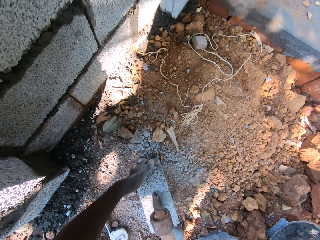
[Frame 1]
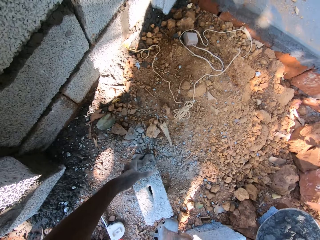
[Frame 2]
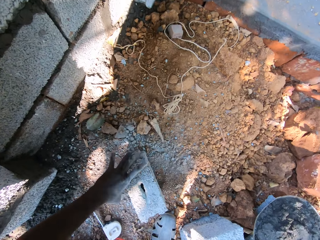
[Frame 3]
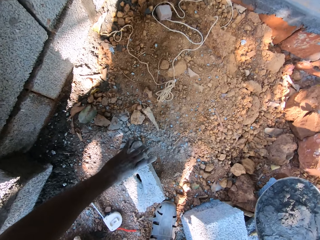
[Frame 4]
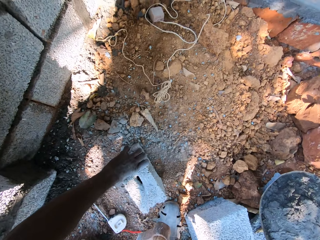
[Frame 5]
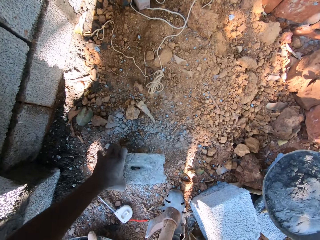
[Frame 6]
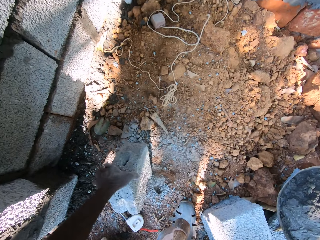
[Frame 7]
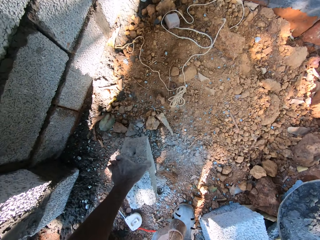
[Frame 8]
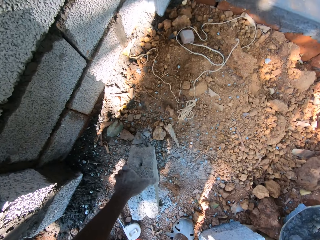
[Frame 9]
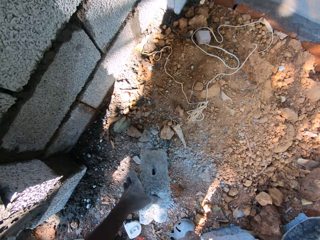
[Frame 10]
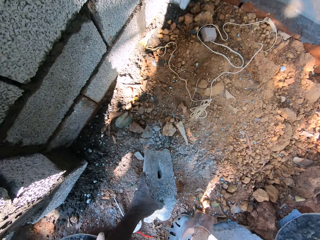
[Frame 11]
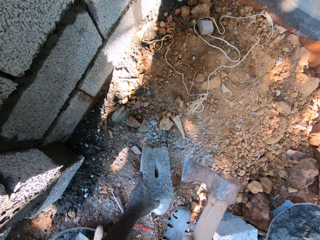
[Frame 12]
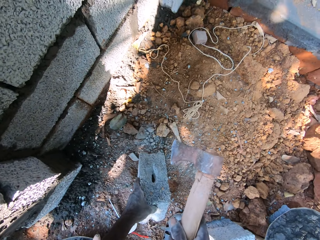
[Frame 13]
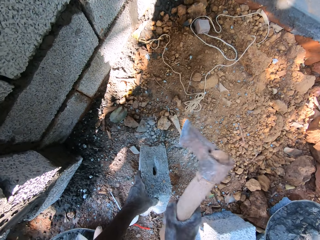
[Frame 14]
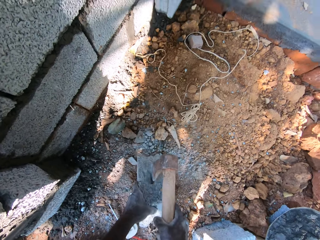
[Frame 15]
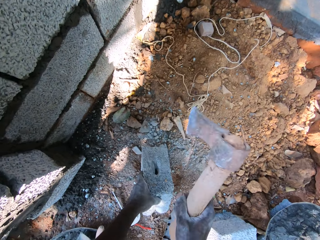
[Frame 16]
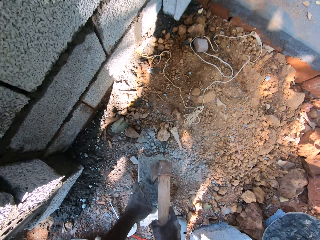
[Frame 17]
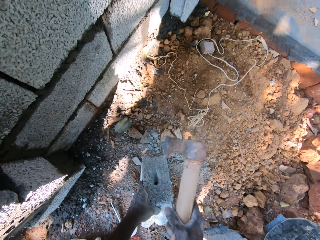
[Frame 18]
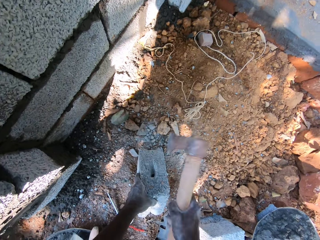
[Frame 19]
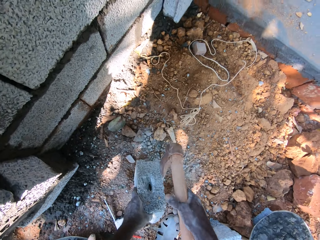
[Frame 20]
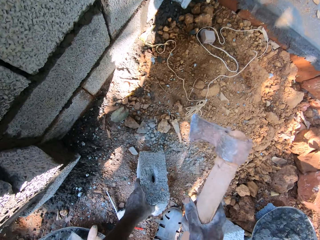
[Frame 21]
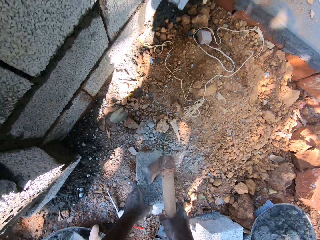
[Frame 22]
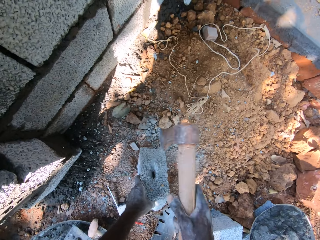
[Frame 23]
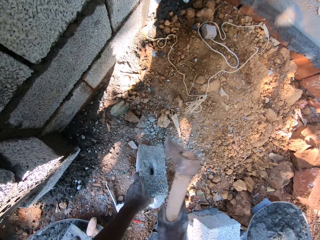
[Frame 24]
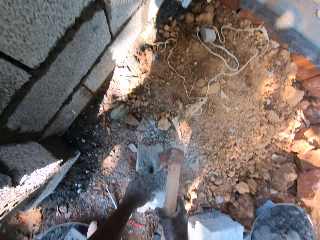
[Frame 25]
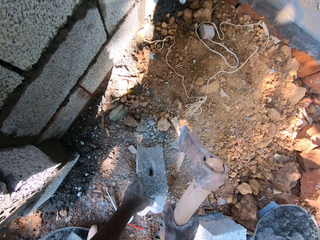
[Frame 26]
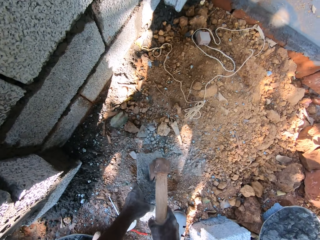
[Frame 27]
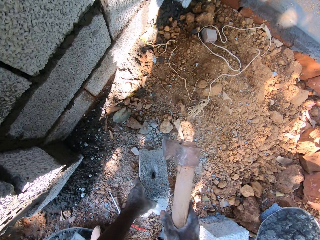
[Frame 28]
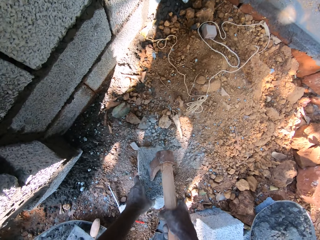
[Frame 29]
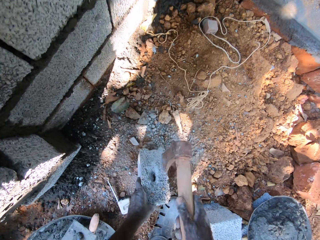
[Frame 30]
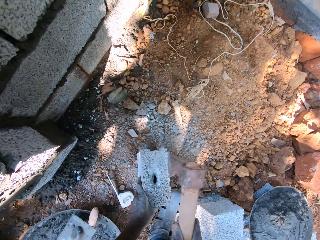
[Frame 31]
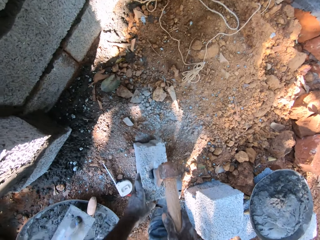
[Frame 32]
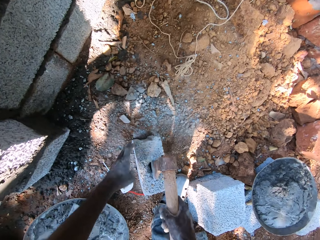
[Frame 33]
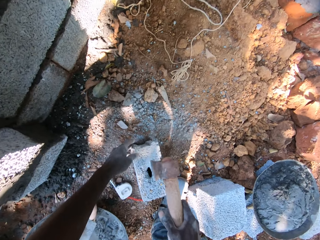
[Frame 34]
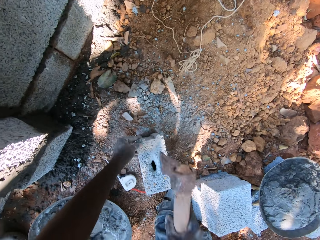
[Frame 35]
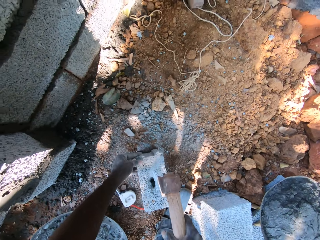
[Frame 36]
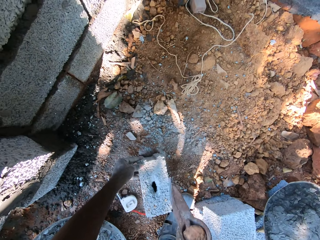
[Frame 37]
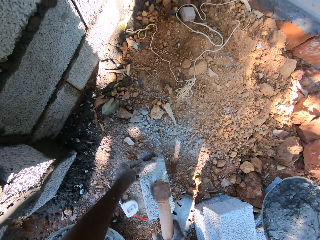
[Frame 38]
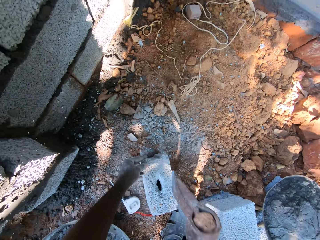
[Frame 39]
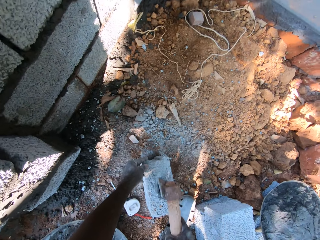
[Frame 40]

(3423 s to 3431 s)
The camera wearer turns the cinder block or brick around on the ground with his left hand. He hits the cinder block on the ground with the axe or mattock in his right hand. He breaks the brick with the mattock.

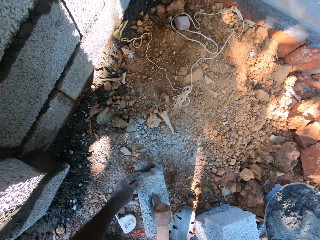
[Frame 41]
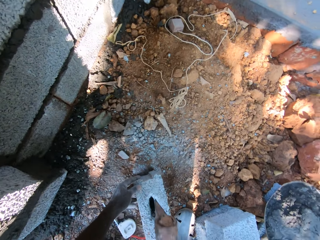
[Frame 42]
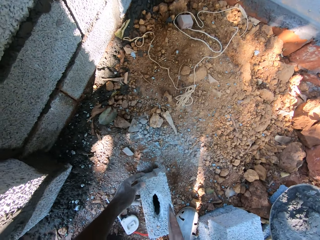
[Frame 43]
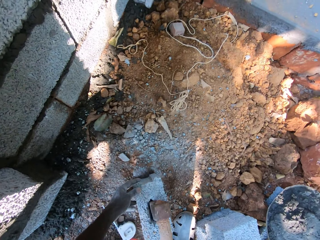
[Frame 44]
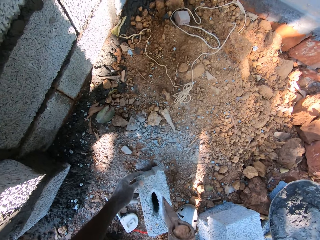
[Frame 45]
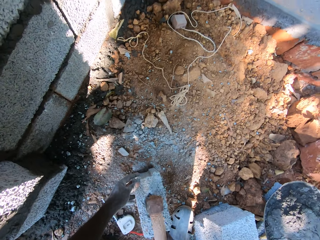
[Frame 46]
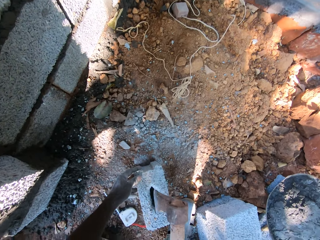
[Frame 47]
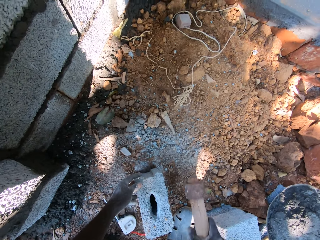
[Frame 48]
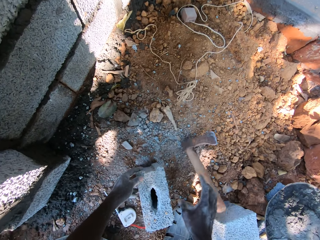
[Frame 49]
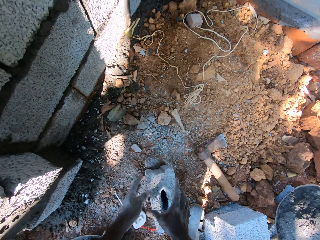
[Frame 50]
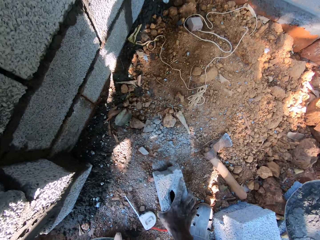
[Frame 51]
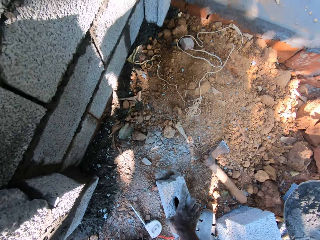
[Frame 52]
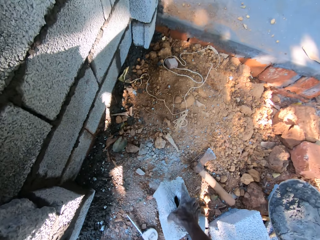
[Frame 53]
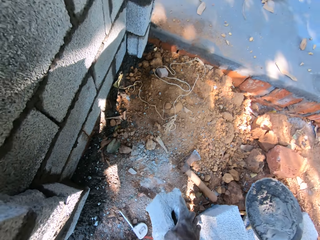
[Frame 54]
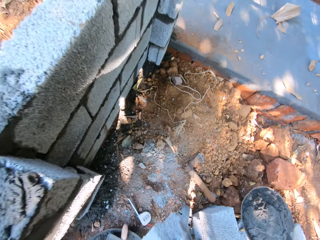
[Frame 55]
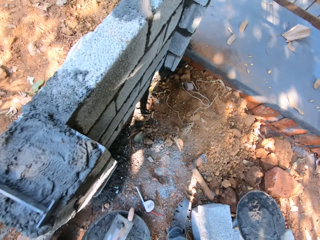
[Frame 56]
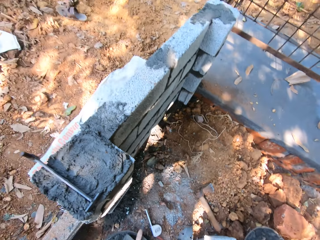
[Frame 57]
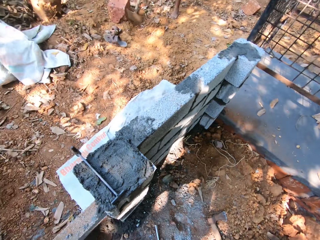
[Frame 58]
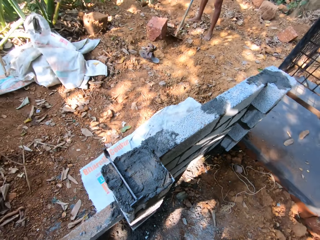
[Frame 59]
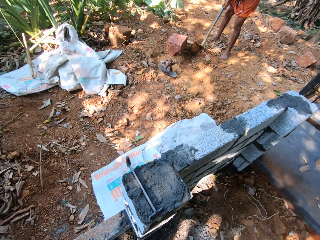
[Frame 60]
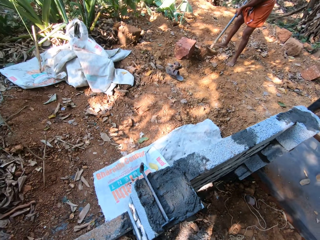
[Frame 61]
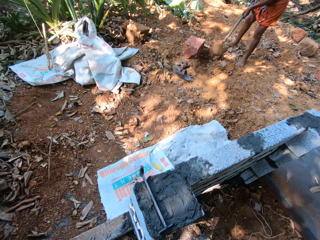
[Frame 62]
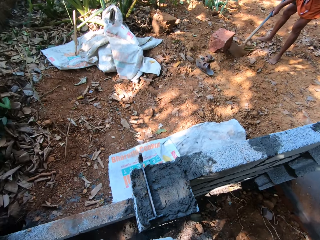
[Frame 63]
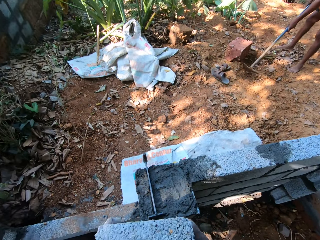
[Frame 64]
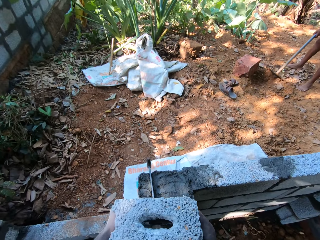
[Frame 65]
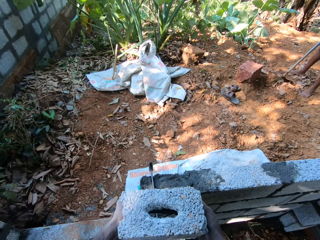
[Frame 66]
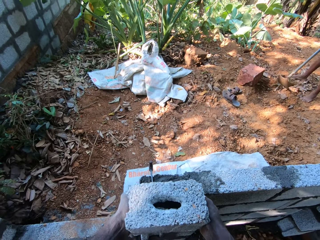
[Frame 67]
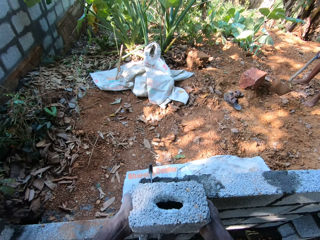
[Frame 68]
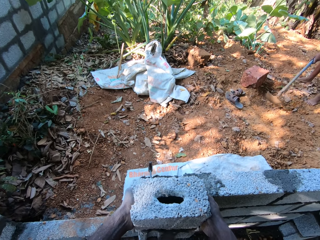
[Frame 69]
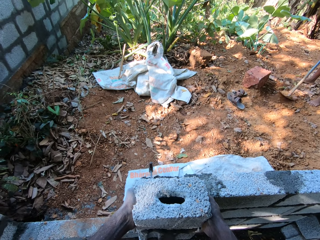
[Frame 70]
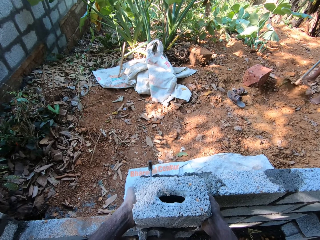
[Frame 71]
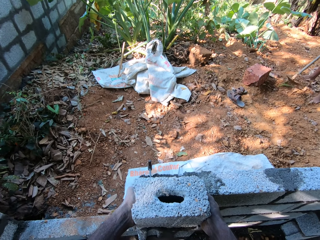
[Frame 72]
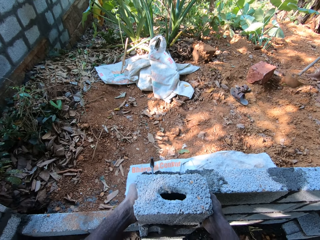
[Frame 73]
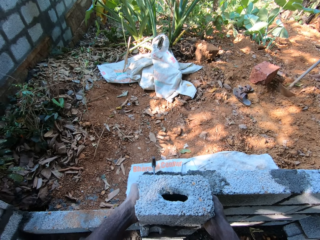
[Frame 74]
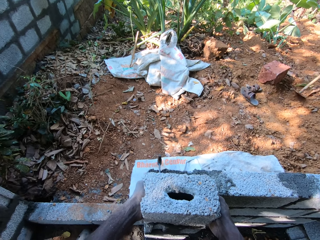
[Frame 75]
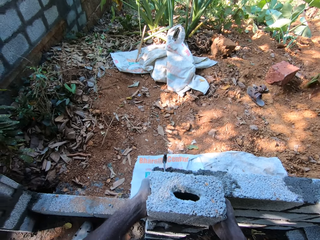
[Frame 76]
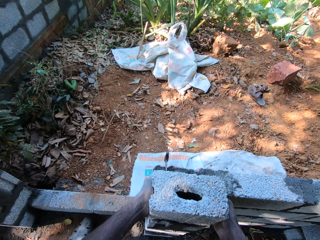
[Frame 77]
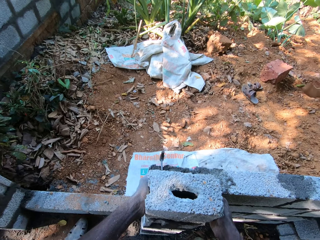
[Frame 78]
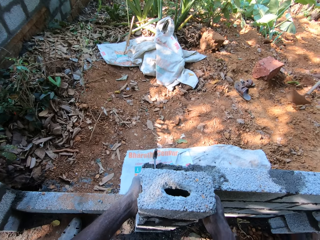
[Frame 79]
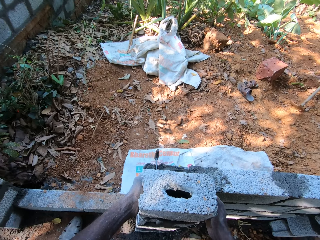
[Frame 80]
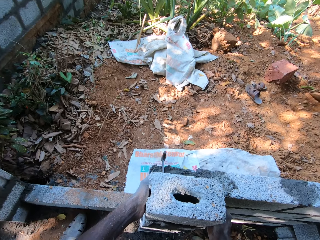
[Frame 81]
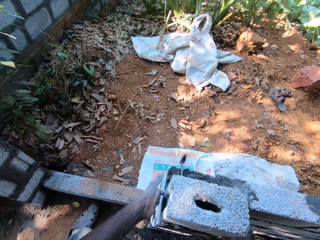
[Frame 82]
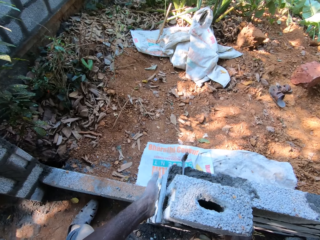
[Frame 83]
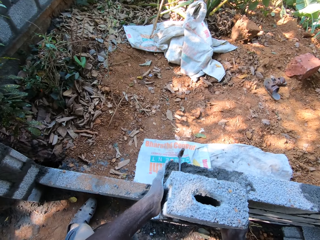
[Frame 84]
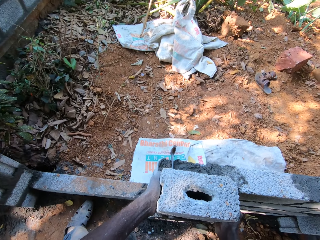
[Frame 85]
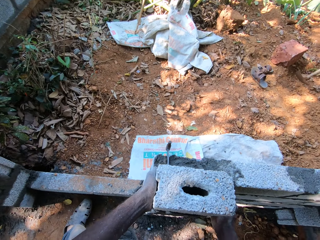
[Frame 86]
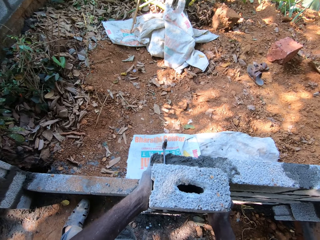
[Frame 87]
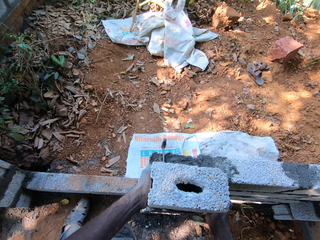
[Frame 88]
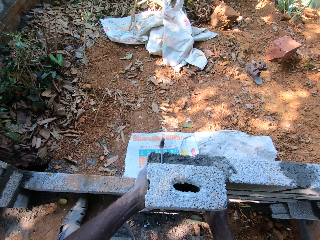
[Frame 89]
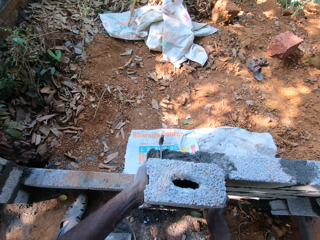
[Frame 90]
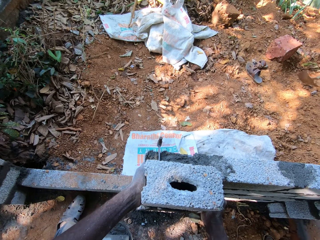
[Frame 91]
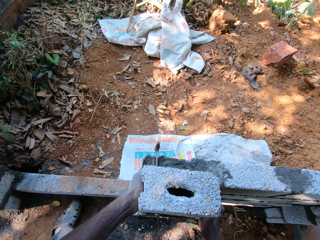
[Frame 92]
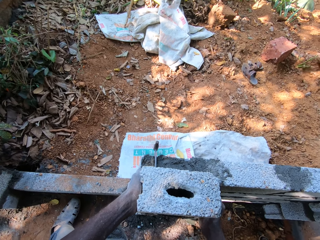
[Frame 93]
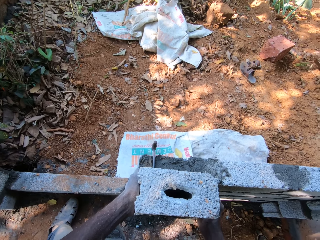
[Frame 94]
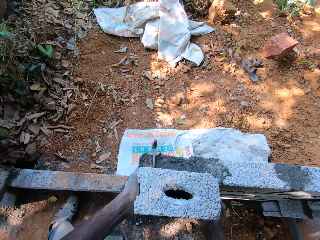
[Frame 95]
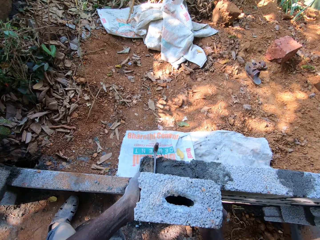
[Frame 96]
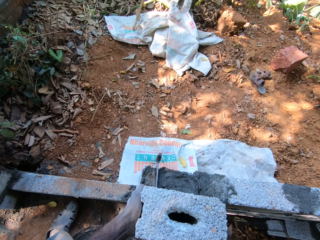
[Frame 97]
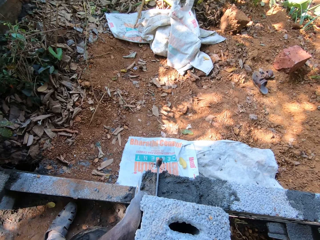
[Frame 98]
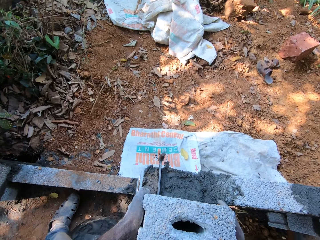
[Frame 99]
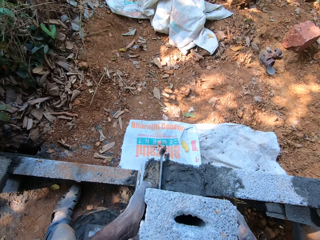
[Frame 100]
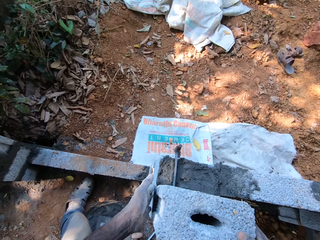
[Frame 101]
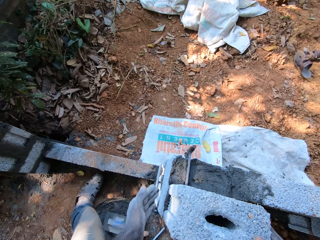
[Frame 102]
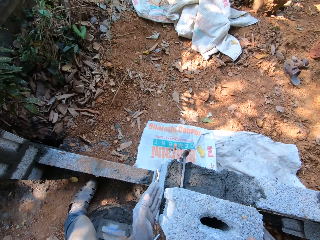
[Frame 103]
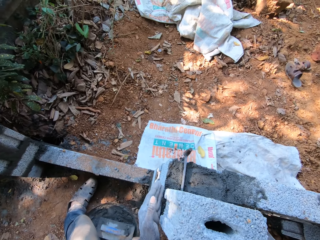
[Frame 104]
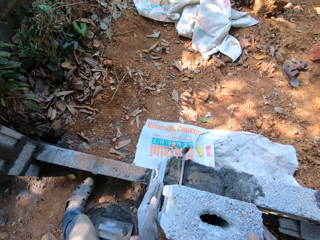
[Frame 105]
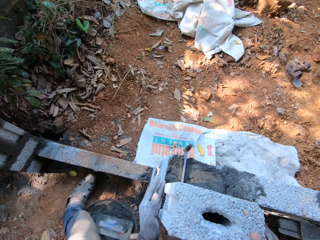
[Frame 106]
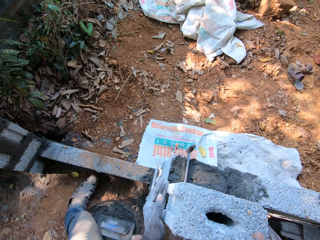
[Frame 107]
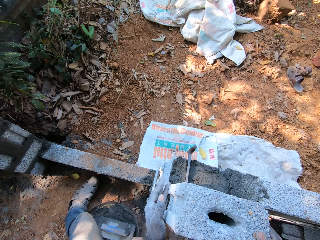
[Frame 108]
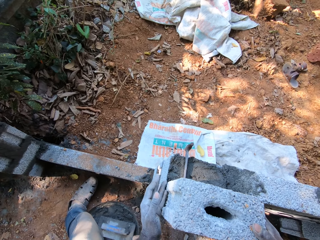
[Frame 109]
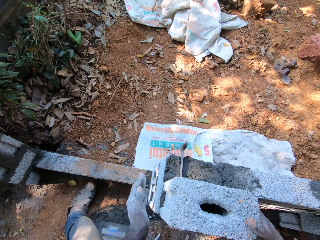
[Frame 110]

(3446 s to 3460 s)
The camera wearer drops the axe on the ground with his right hand. He picks up the cinder block on the ground with his right hand. He holds the cinder block on the blocks with both hands. He sets the cinder block on the stacks of cinder blocks with both hands.
